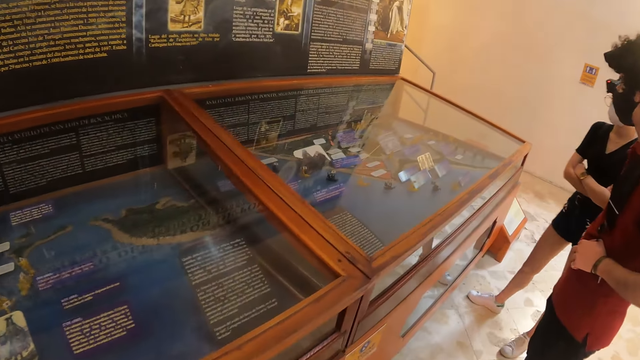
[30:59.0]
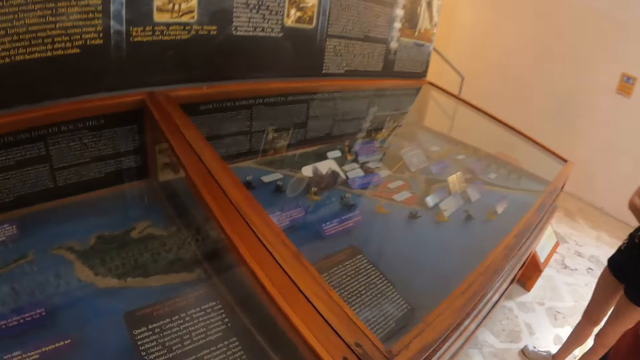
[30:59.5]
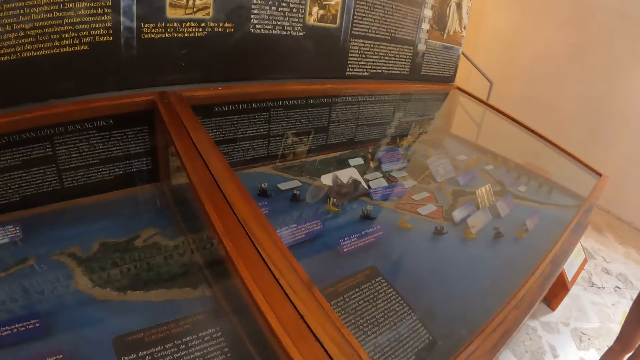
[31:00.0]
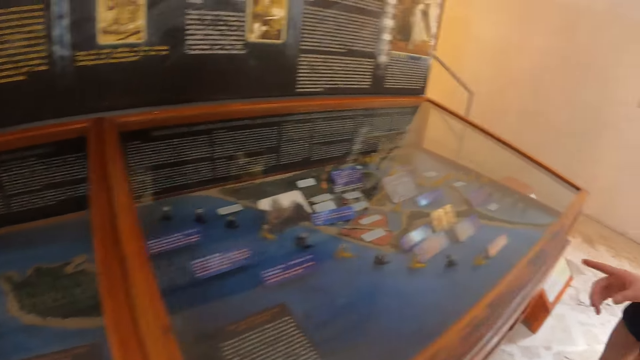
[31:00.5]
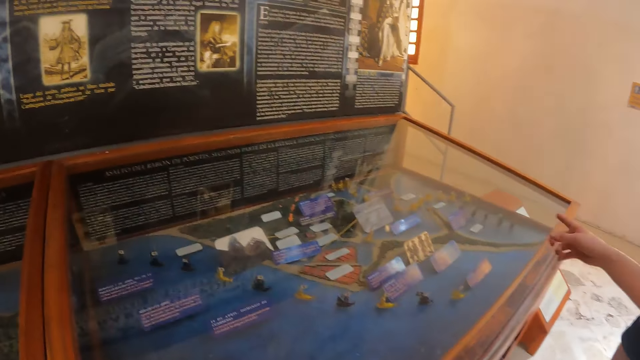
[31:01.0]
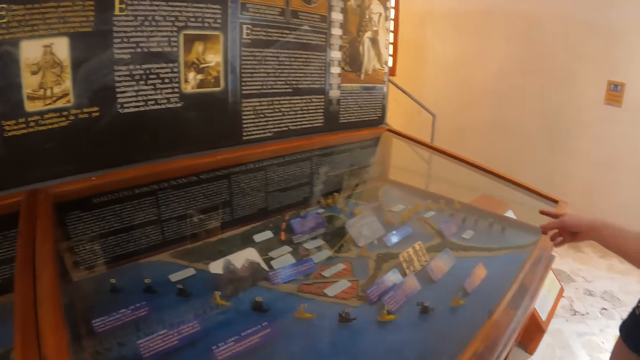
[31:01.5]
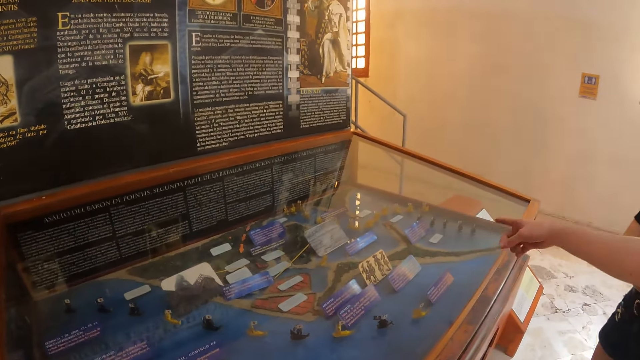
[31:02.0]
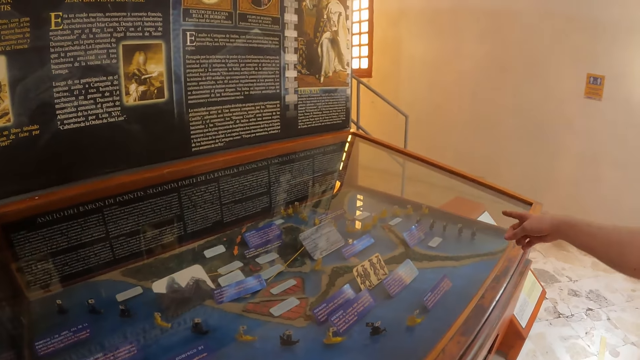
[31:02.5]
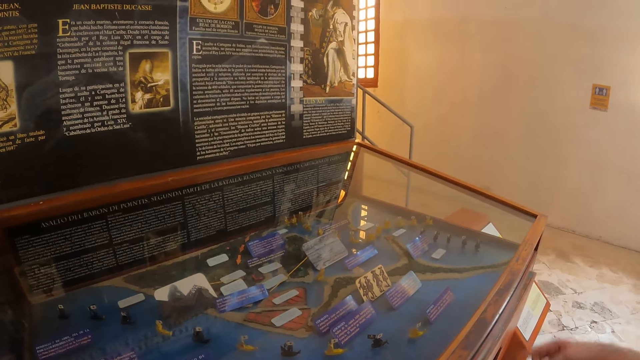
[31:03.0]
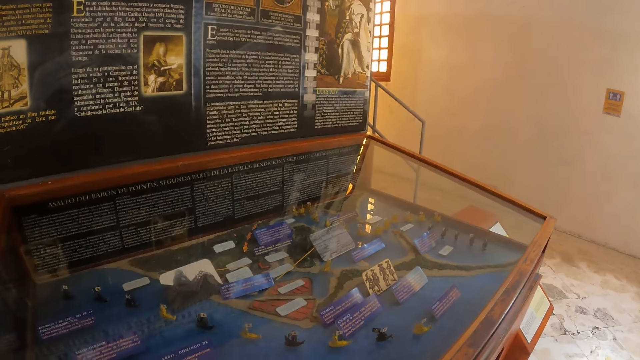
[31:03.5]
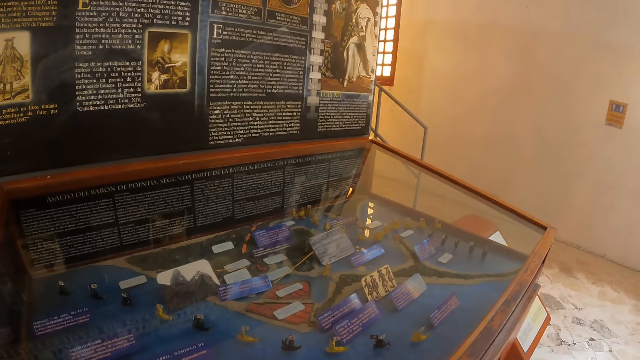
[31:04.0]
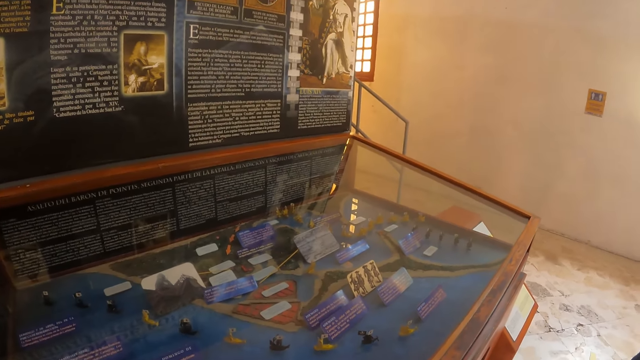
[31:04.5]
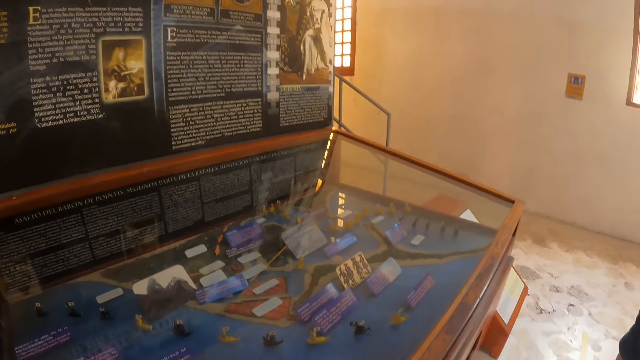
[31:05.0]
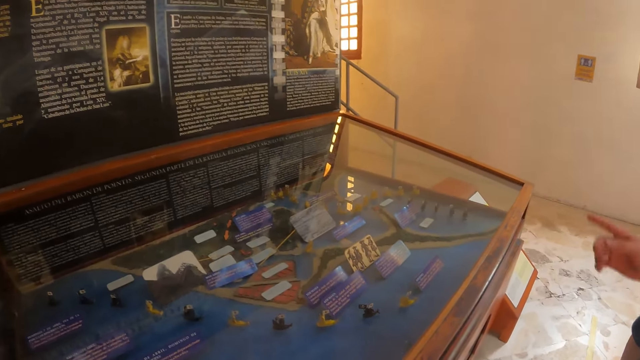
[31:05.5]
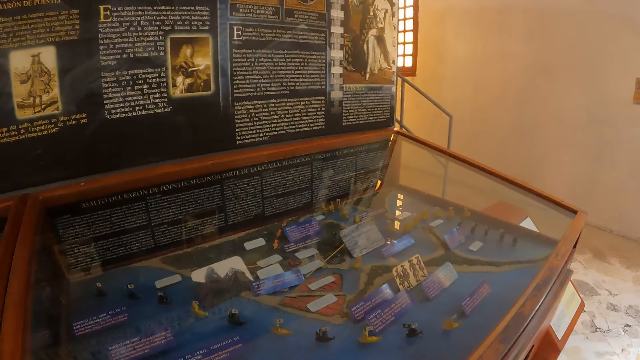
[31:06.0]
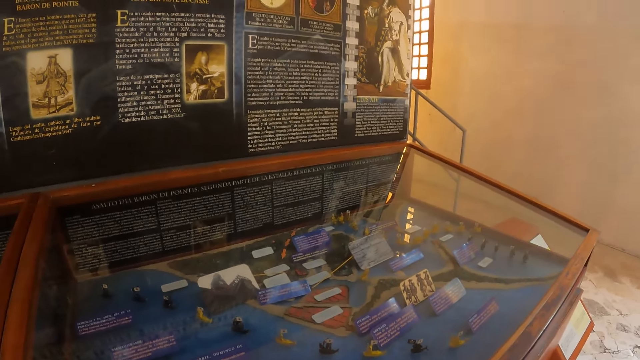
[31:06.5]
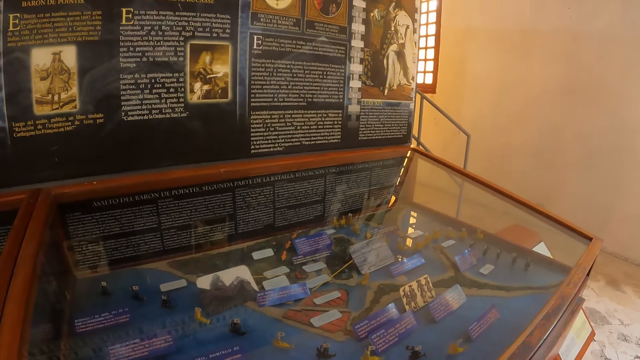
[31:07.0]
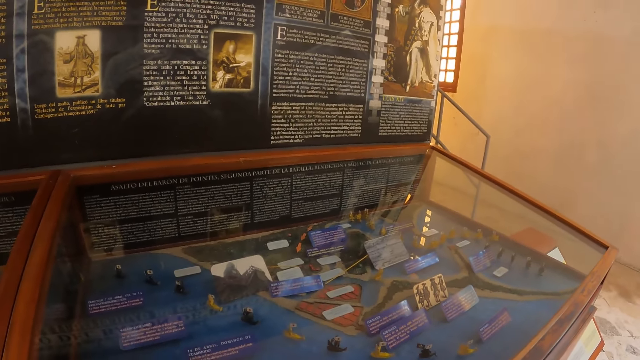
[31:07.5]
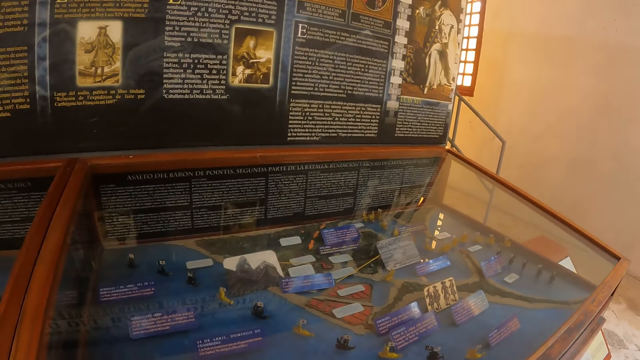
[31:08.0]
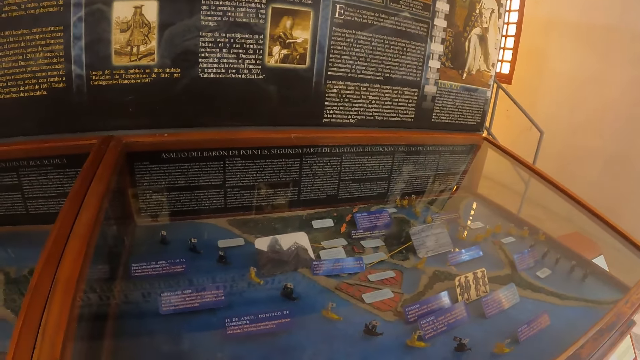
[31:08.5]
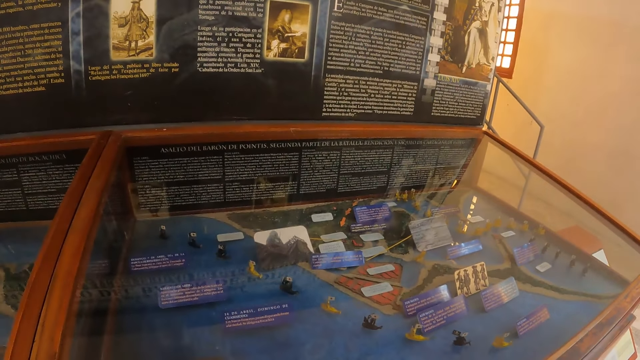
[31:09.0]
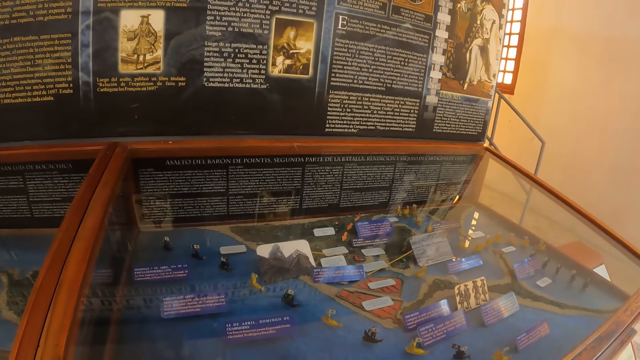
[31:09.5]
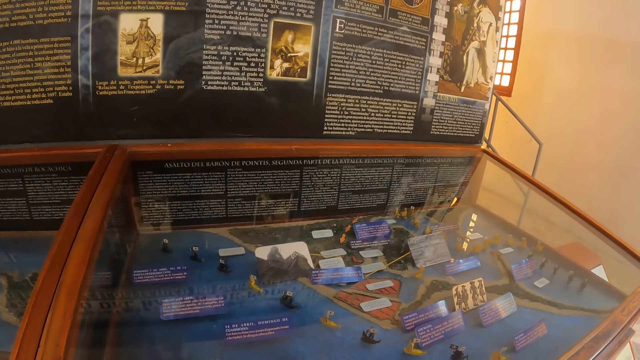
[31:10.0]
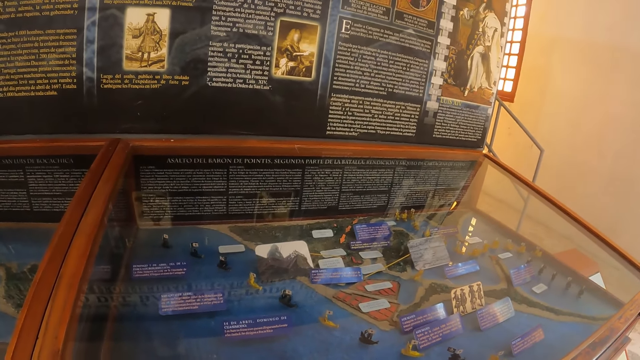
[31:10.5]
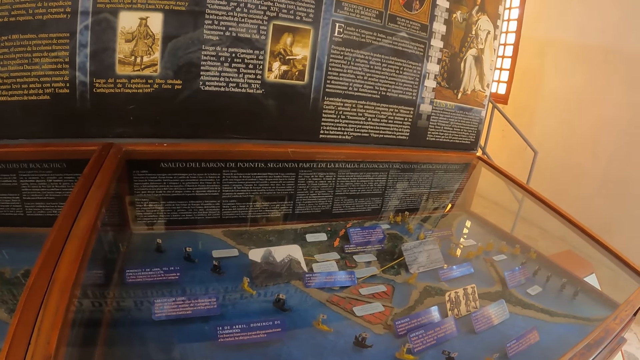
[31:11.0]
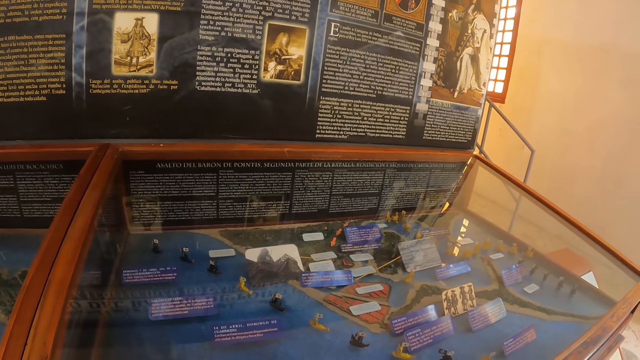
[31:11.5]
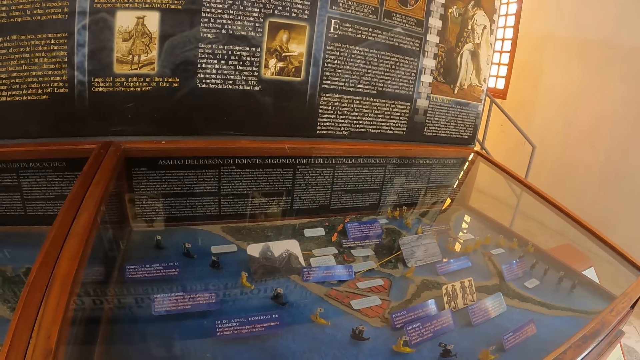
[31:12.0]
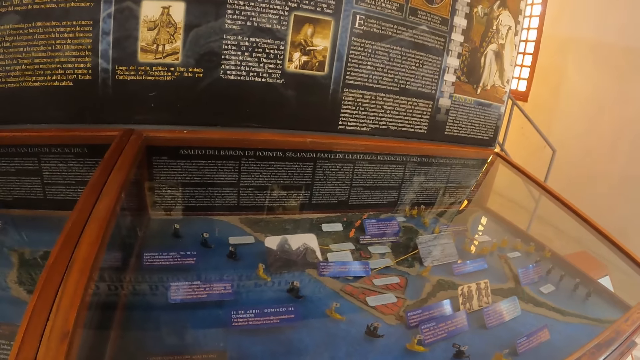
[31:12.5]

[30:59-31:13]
The camera wearer walks around the room. They stare at the display case. They point. They look through a glass.

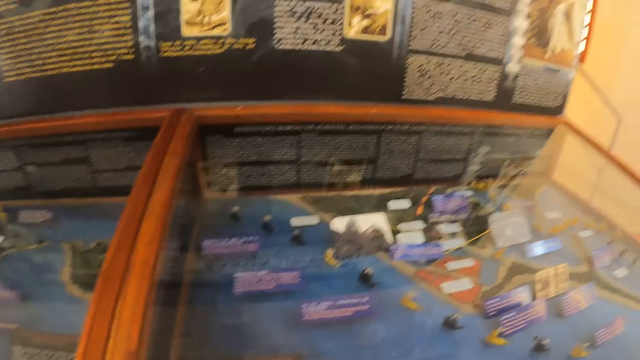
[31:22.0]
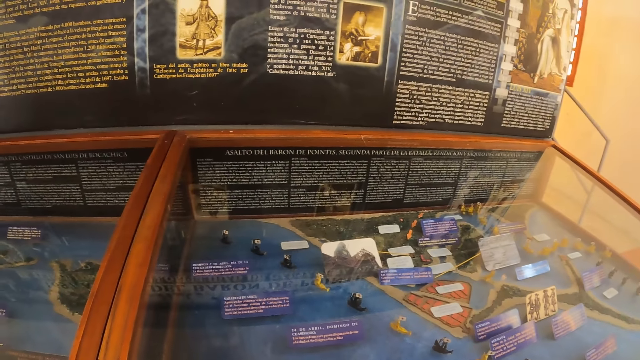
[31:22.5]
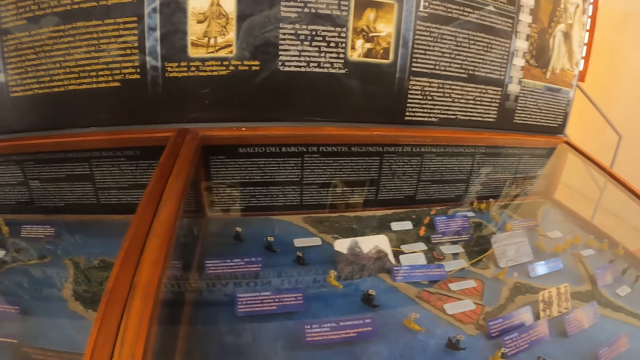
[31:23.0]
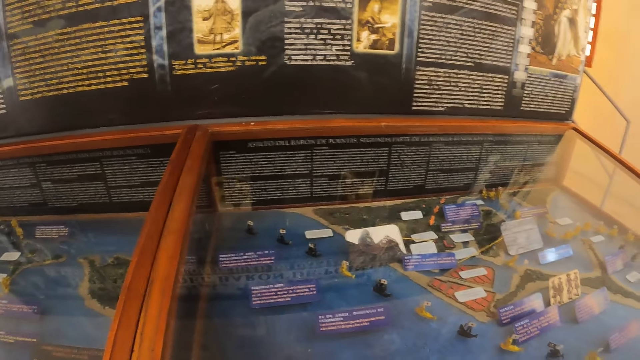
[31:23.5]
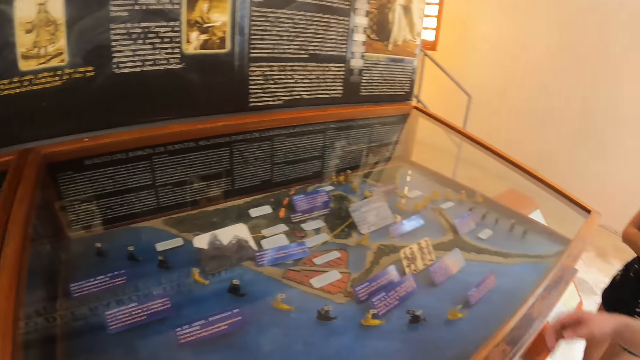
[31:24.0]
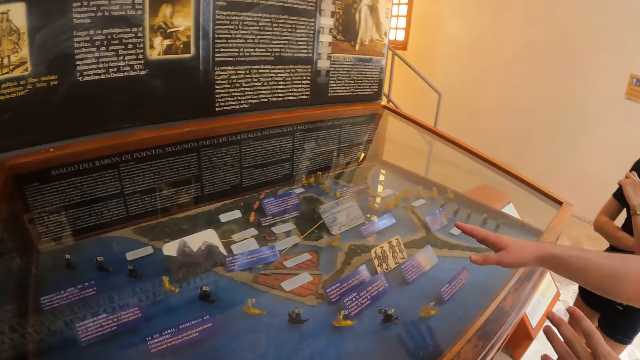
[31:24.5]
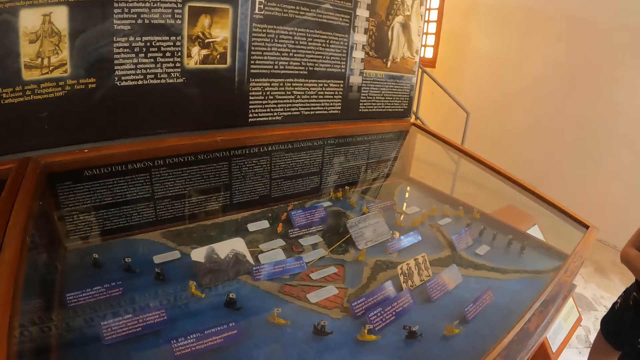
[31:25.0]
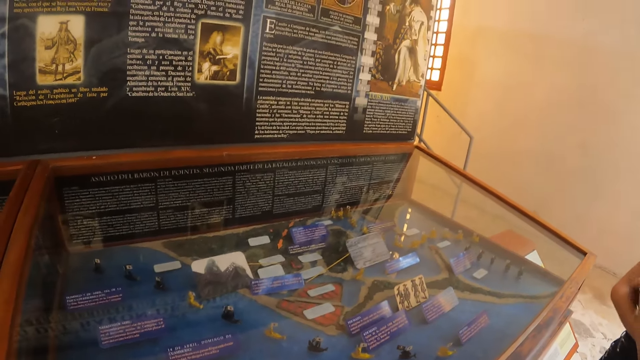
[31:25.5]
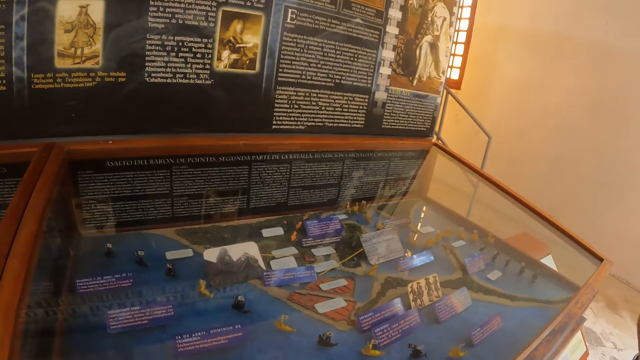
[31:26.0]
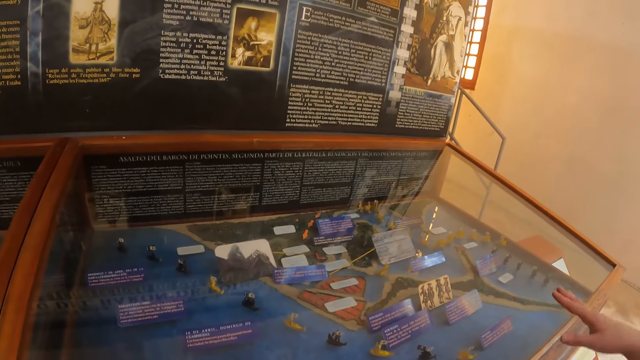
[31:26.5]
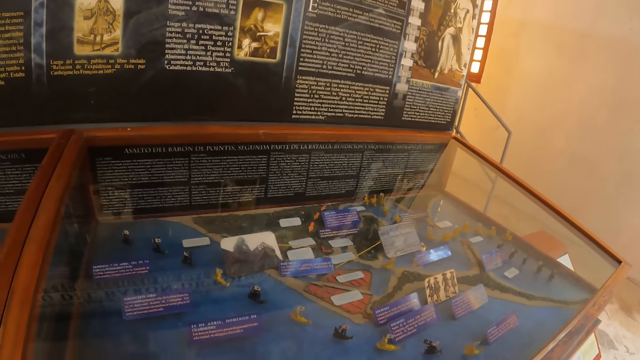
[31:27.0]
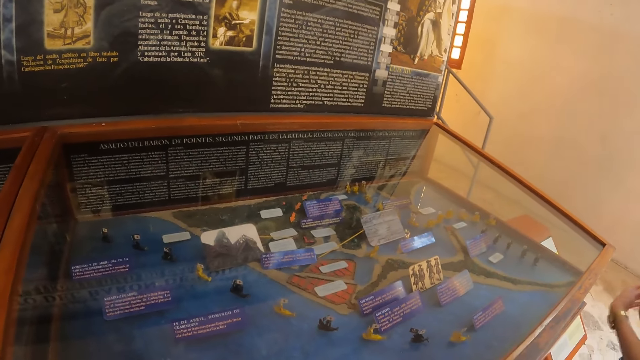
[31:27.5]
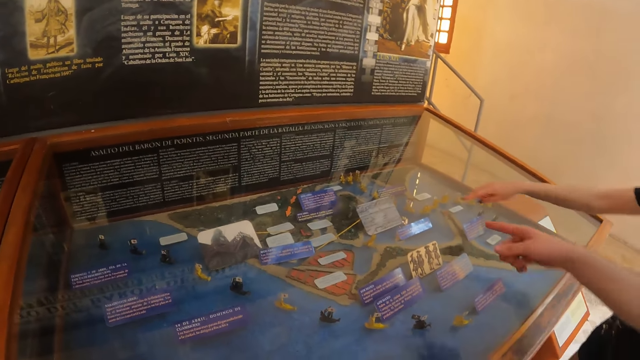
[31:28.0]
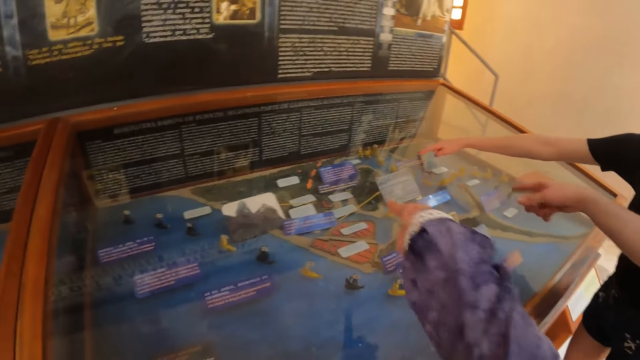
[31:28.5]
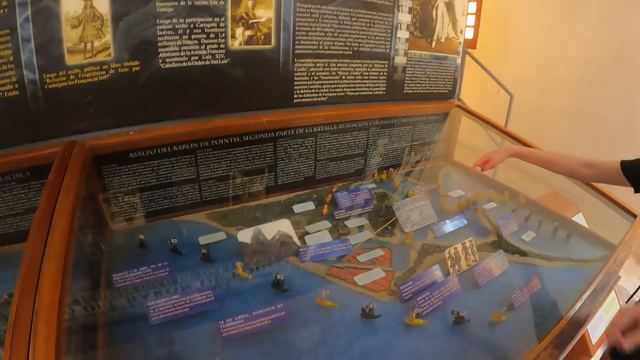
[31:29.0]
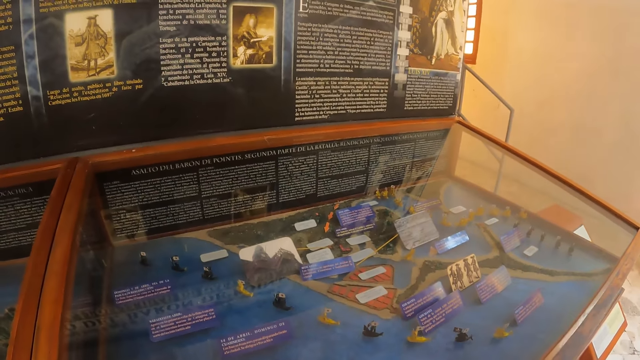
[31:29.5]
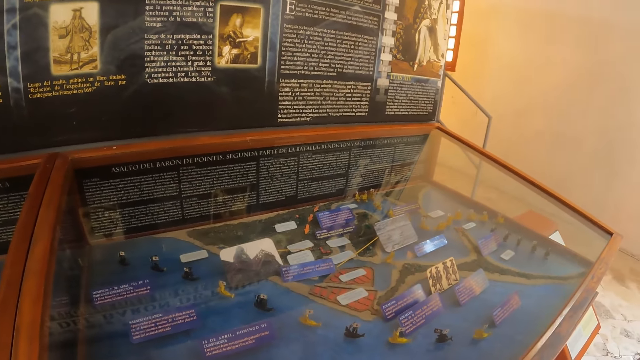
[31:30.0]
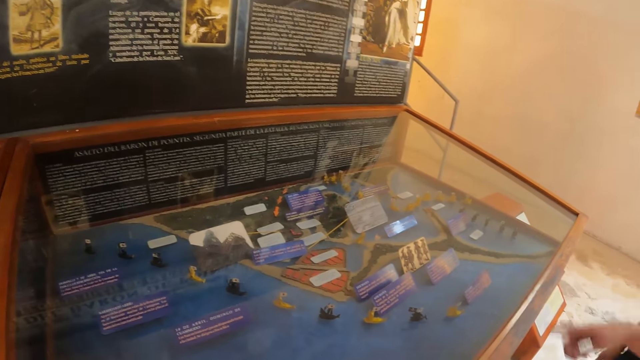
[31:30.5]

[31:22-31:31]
The camera wearer looks around. They stretch their hands. They point at the display case.
